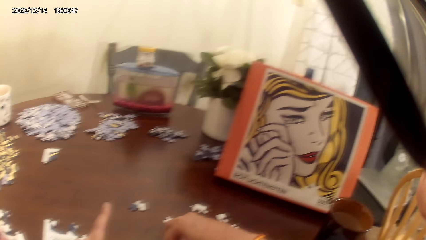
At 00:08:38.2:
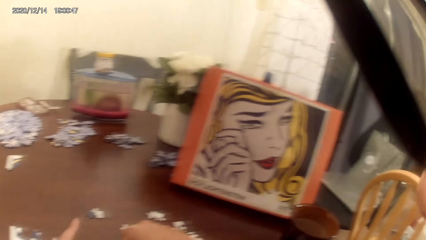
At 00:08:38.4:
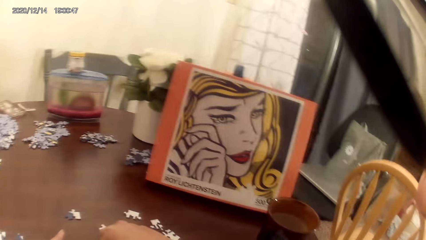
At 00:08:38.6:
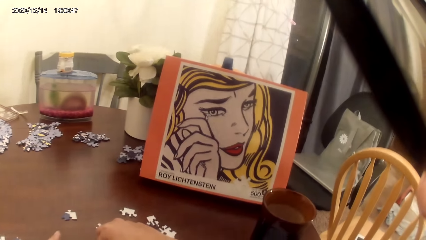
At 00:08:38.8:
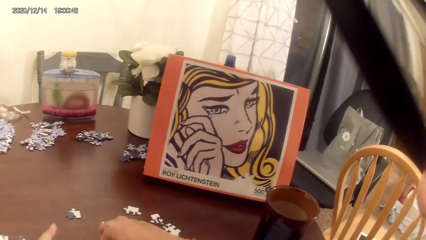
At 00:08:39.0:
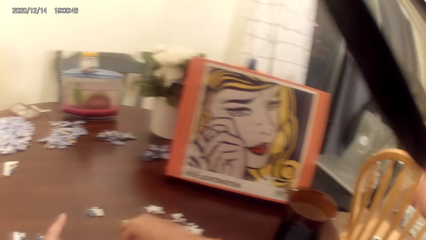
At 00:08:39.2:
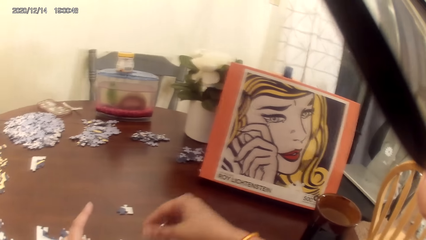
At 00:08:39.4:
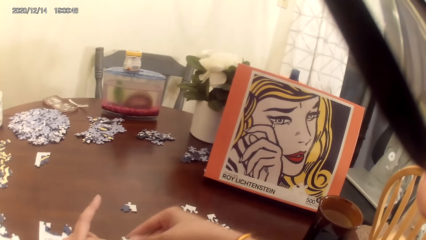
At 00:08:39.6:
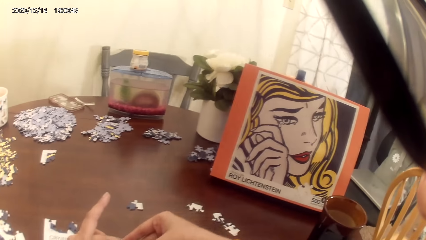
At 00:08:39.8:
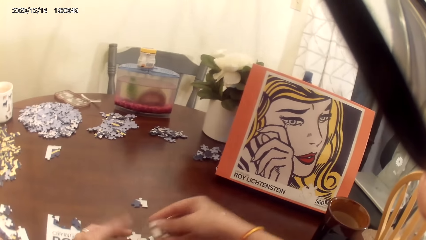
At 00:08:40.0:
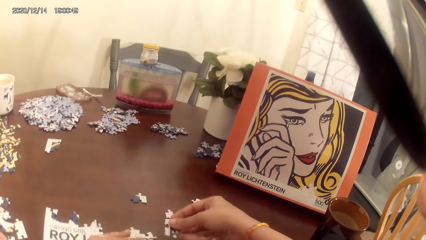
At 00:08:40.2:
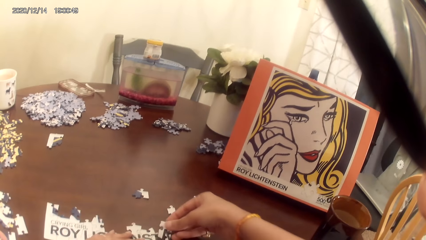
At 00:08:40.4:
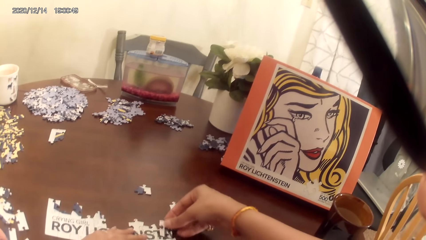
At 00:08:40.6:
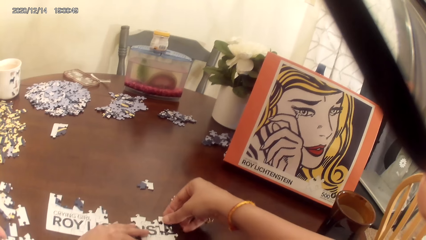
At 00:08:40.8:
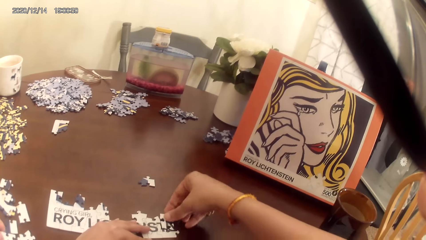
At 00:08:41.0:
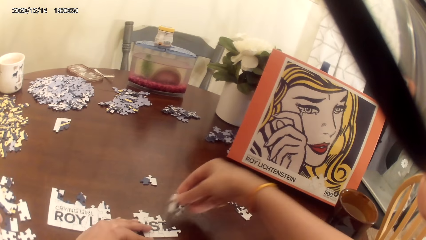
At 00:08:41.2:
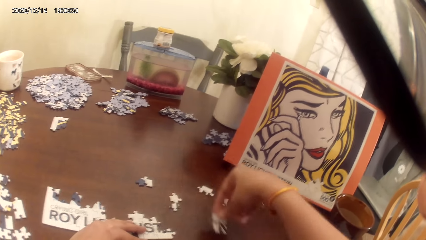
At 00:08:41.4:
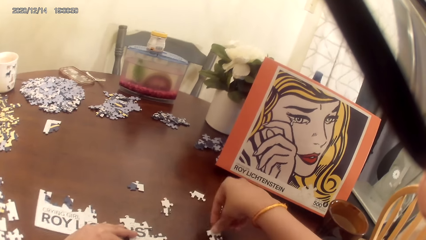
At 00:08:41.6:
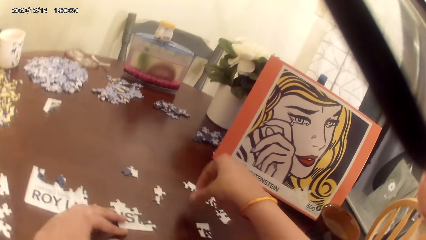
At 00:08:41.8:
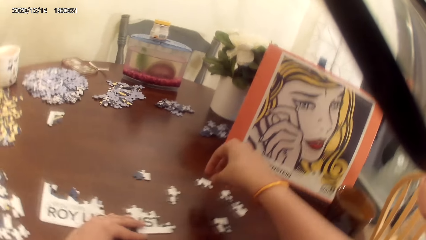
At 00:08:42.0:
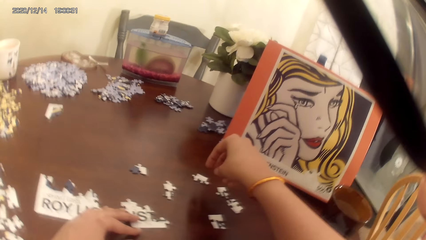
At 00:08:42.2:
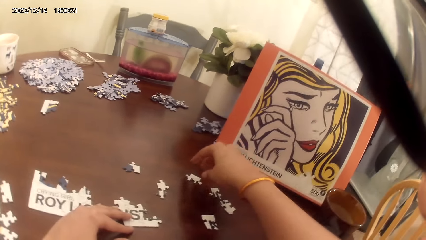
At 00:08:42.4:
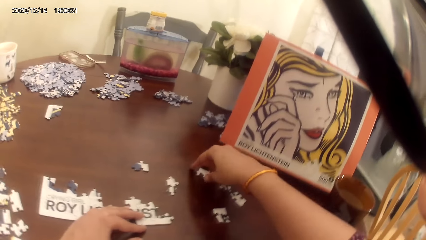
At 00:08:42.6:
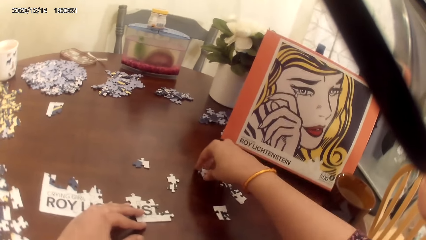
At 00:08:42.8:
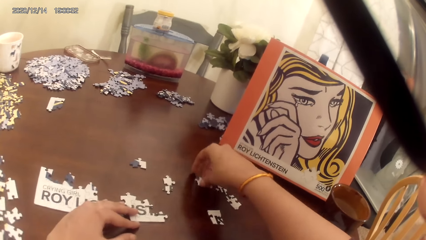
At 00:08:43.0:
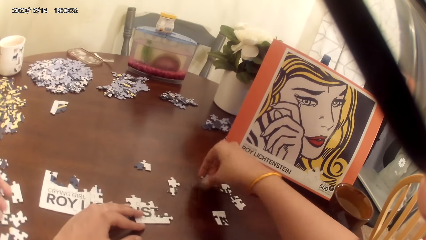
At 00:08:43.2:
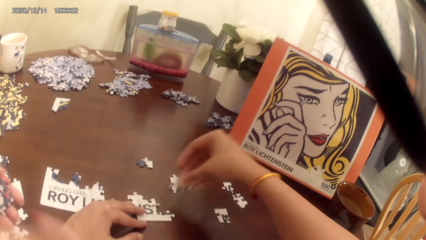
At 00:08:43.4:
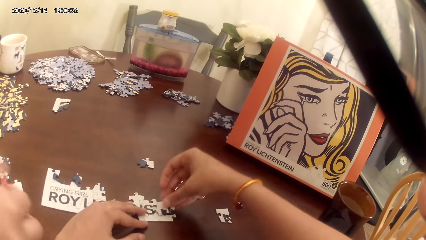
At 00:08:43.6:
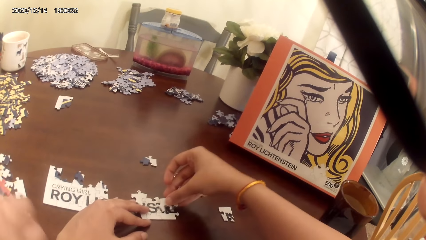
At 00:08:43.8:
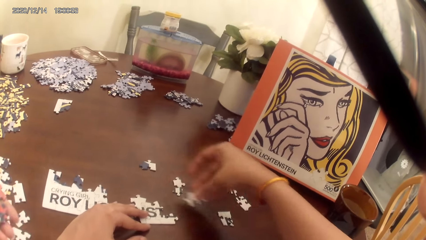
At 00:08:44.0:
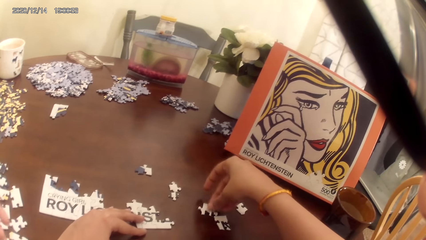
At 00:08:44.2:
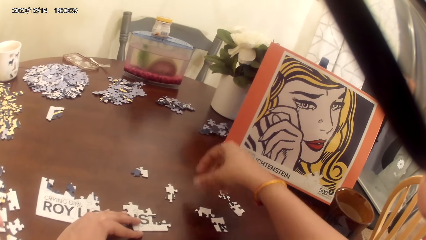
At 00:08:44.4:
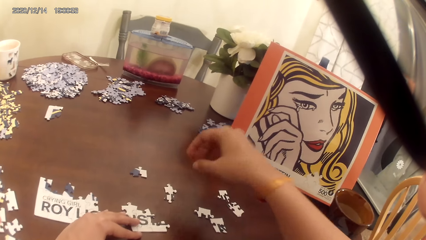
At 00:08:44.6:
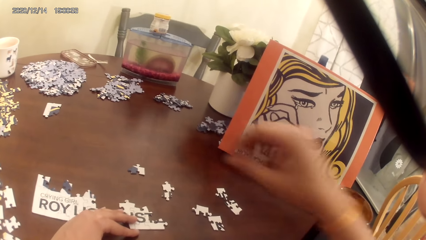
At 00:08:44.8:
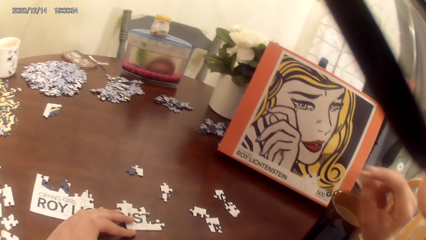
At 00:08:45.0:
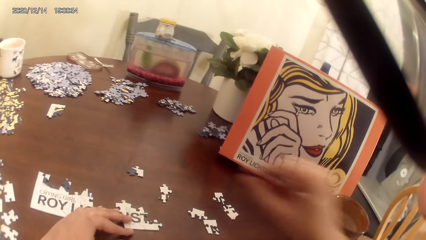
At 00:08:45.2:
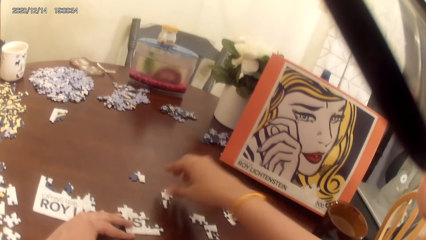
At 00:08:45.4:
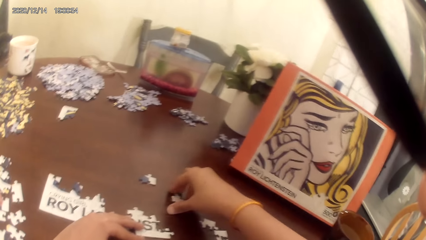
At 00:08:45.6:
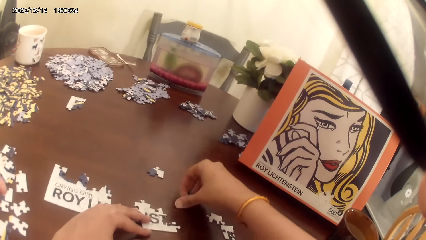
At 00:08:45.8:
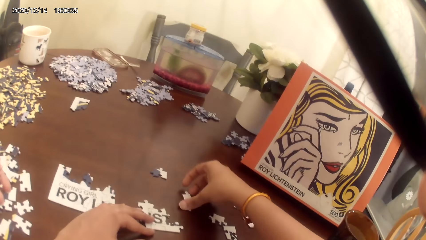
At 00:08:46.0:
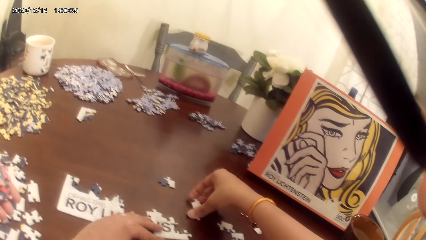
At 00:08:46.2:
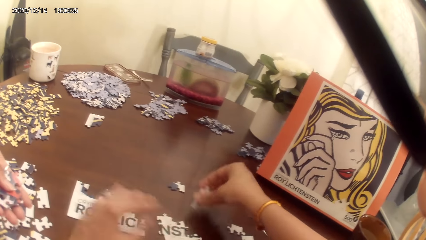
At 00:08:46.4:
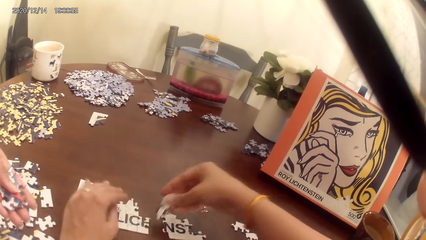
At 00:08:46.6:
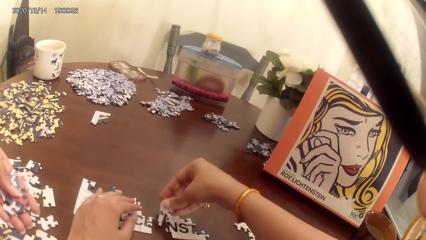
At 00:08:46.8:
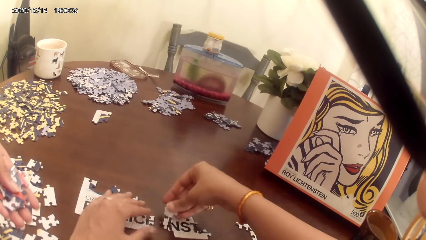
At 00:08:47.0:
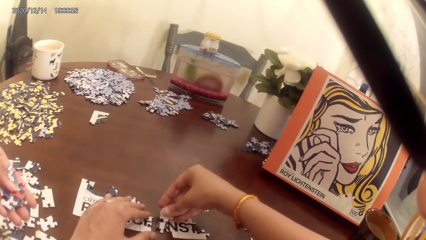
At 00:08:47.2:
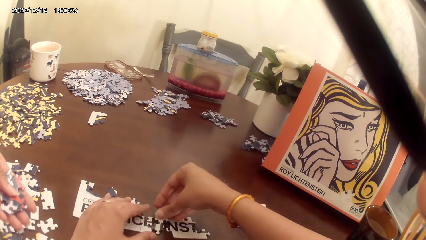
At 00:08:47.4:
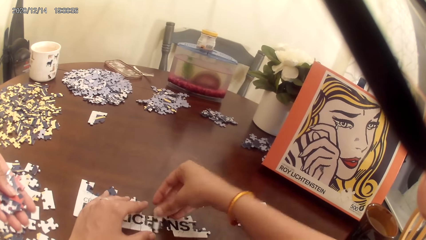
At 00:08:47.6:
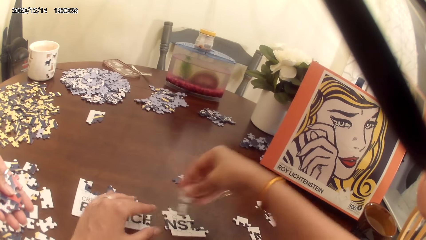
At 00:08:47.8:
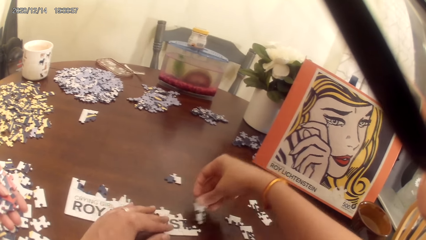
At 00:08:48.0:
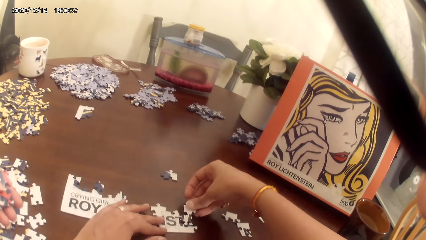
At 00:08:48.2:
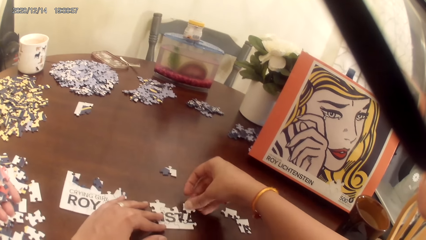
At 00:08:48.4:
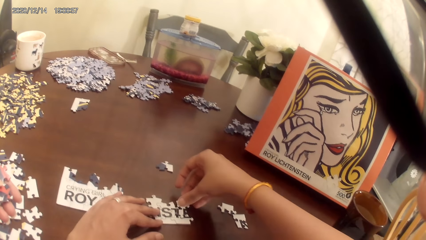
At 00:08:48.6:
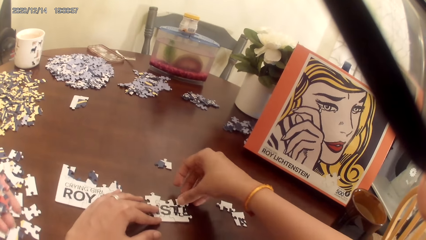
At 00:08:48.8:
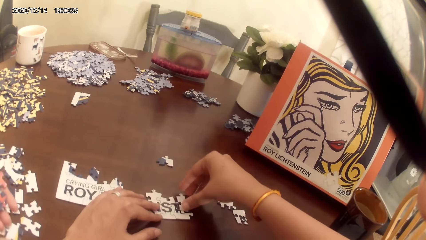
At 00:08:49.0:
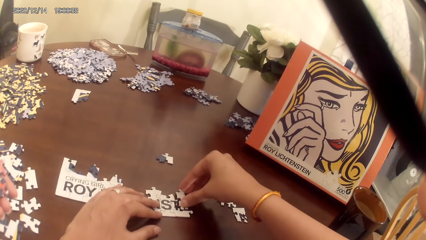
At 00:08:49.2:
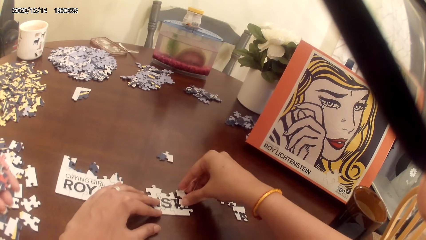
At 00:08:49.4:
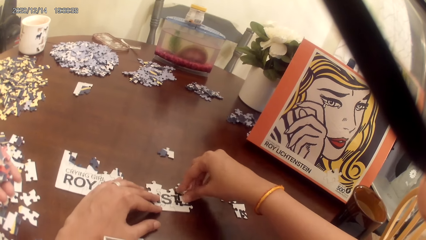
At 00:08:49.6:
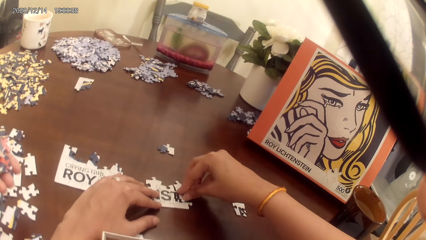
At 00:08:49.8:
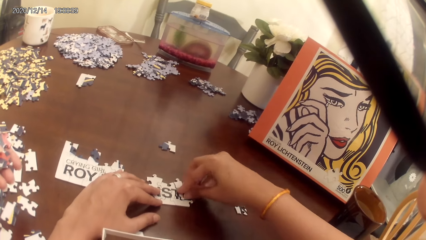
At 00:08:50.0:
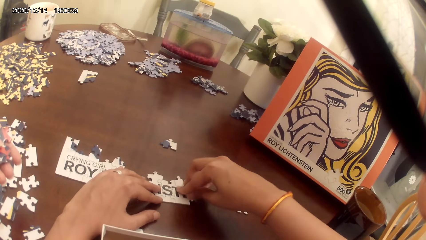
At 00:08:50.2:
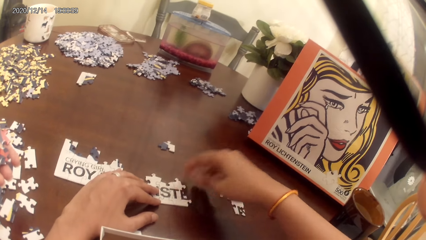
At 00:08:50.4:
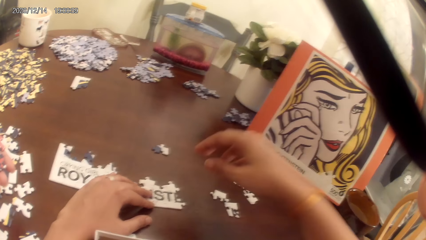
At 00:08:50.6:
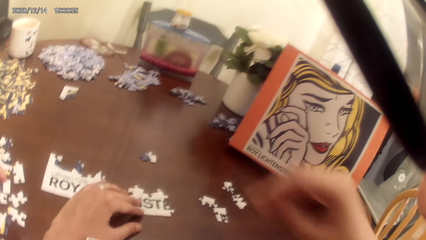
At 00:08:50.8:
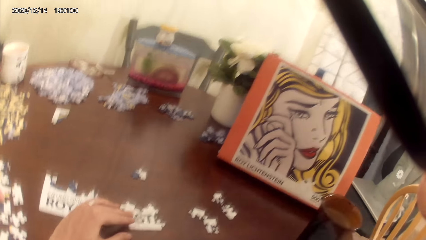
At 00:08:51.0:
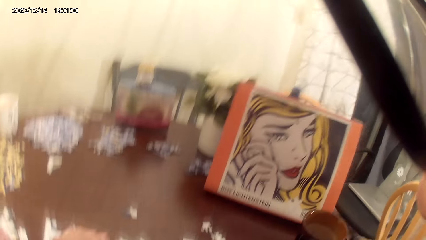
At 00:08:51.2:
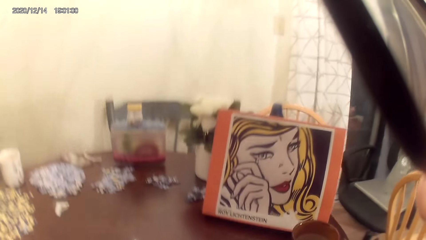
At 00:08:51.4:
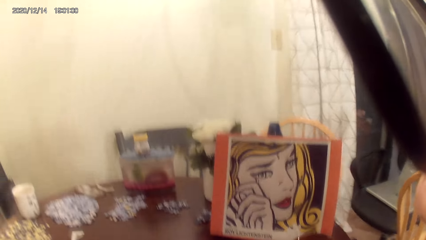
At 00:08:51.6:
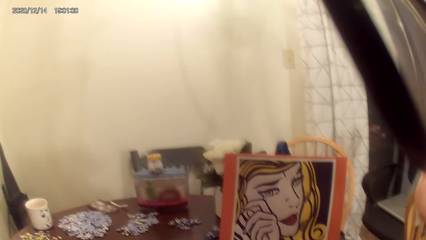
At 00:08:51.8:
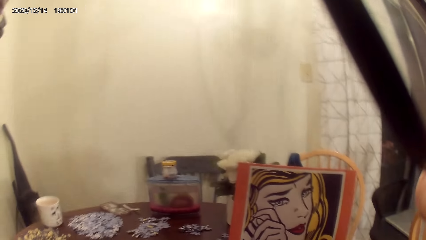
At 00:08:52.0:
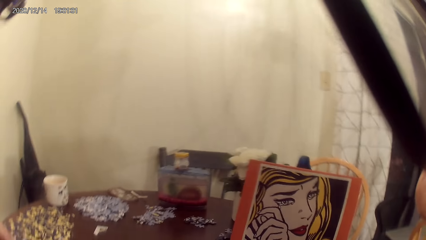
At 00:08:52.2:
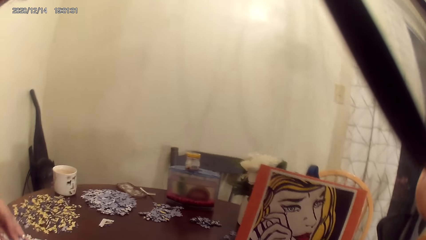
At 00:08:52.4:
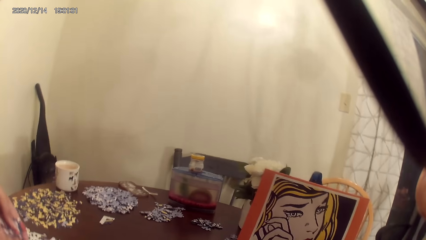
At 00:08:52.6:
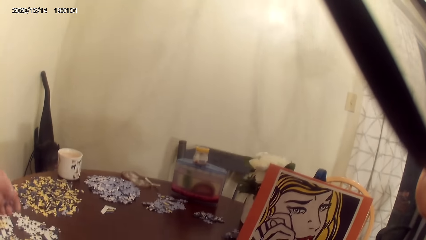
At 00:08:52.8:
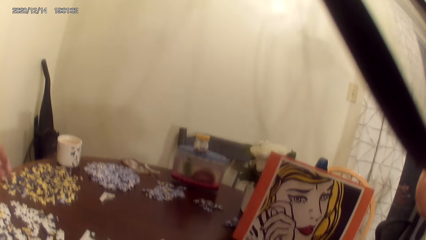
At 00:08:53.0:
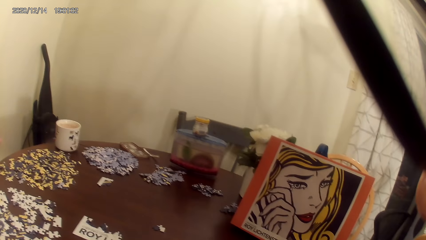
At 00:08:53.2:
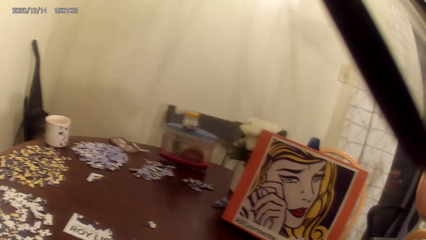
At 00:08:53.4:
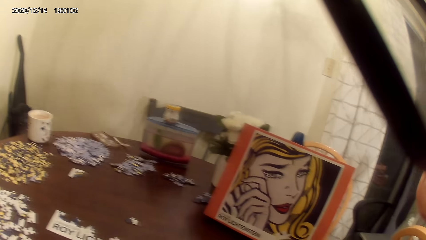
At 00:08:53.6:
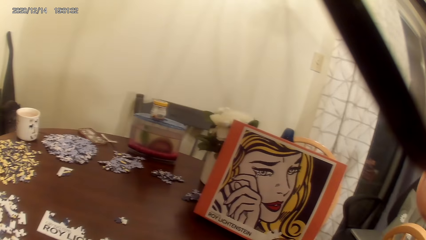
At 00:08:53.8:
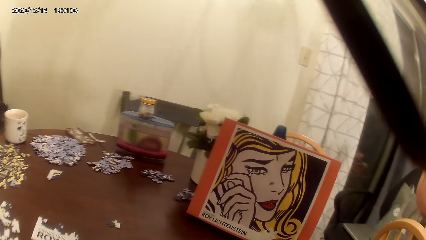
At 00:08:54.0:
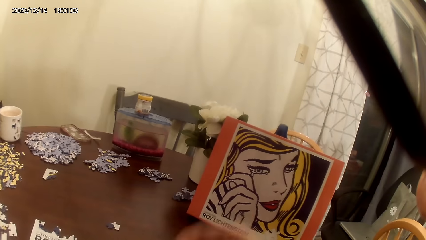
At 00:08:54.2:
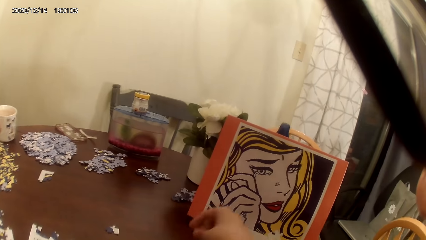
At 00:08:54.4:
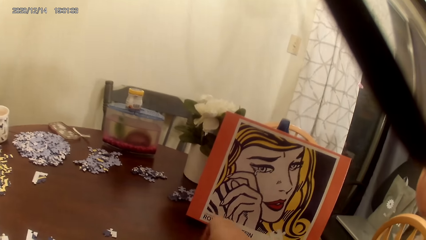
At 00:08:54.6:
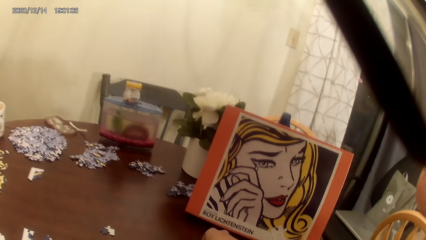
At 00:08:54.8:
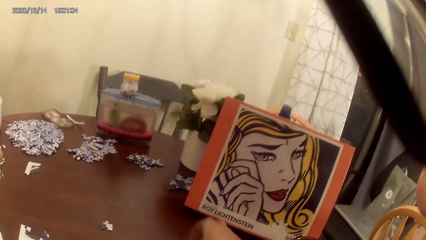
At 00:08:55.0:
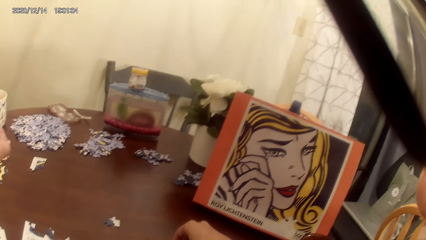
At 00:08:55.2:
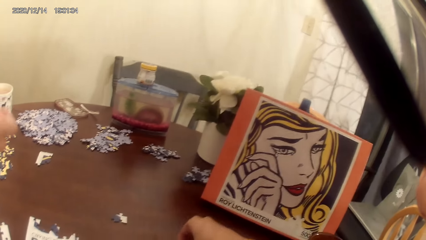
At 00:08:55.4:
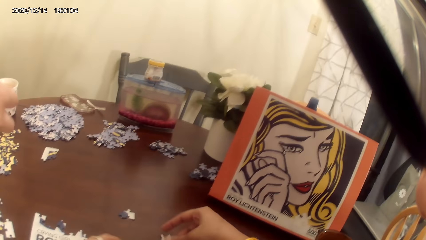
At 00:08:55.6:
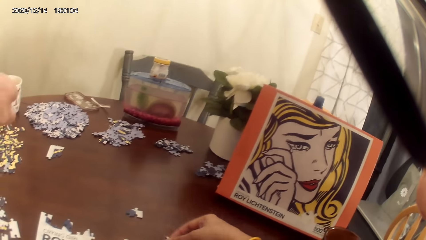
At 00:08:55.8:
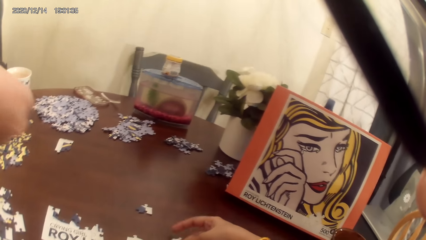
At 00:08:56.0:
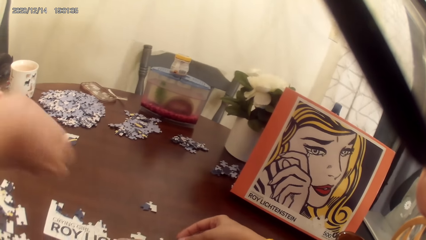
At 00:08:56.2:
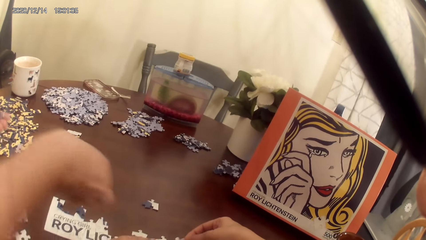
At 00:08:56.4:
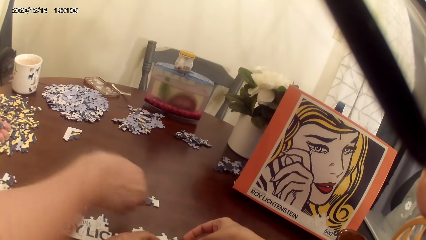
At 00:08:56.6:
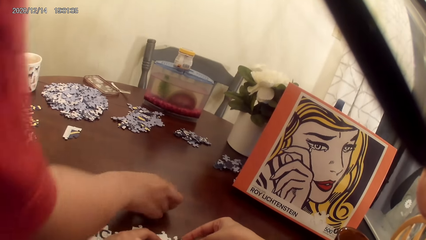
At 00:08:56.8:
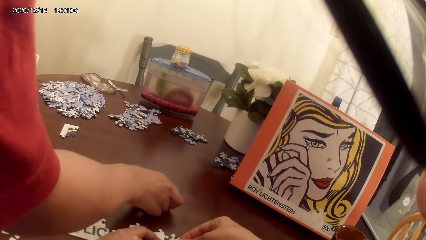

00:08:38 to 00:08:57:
The camera wearer acts on the music from a radio. The camera wearer and a person play the game. The camera wearer and the person act on the music from the radio.
